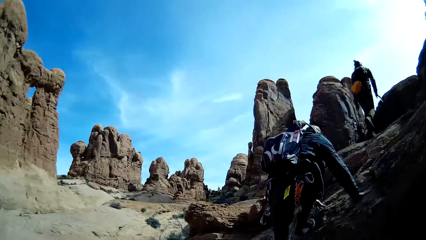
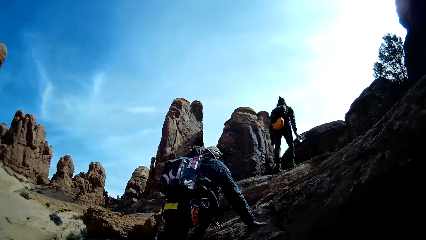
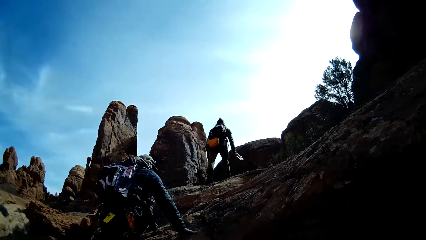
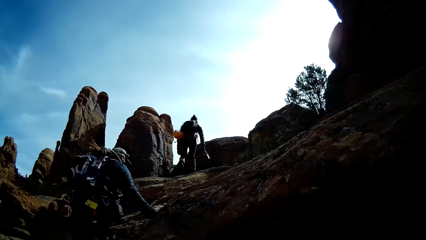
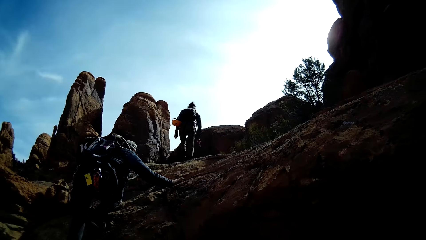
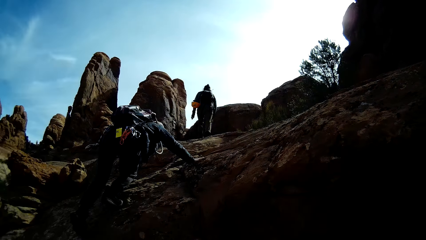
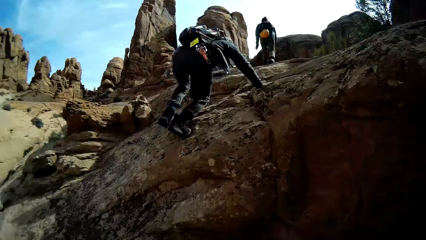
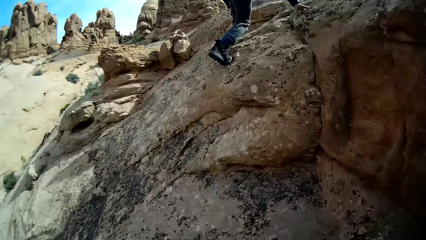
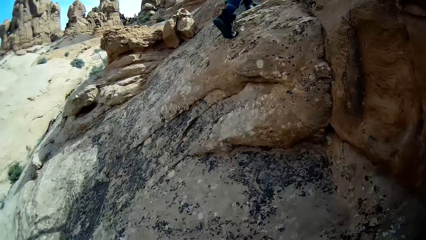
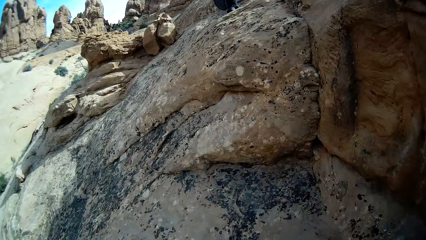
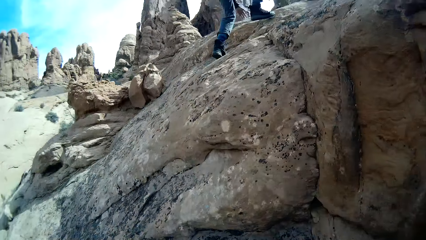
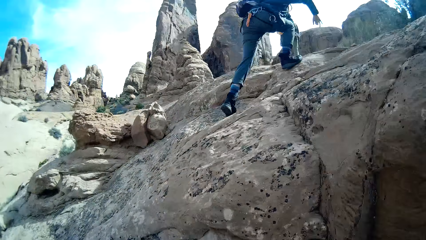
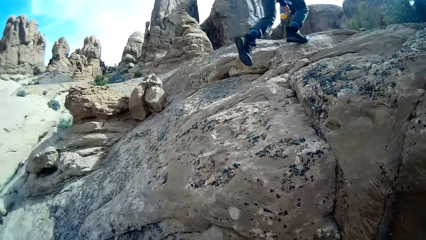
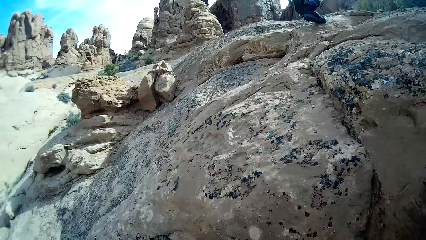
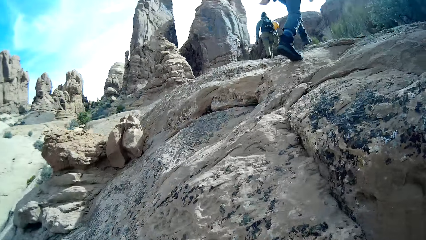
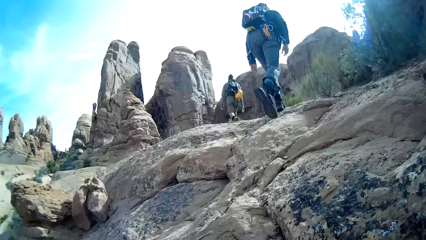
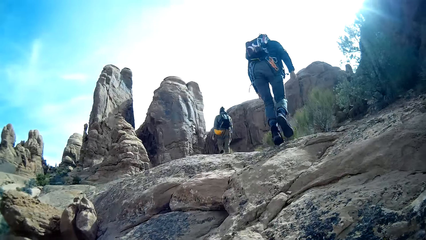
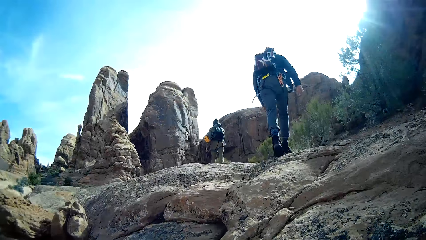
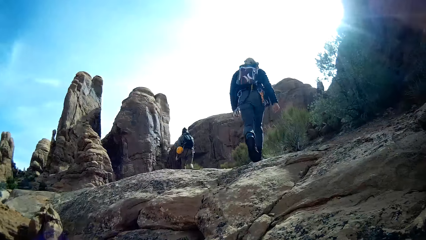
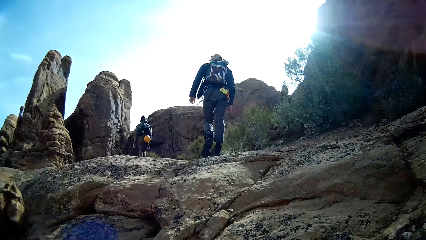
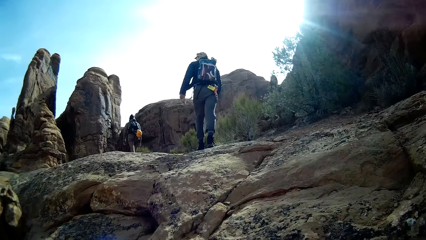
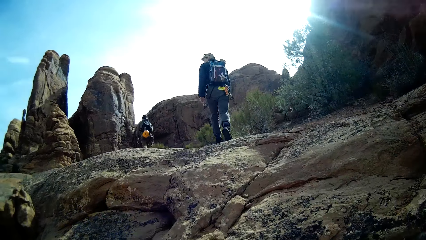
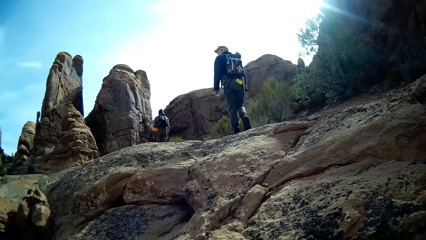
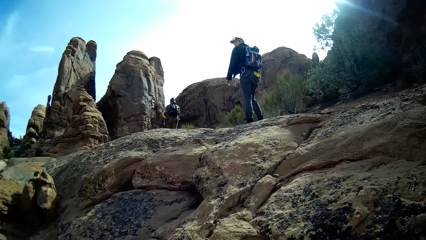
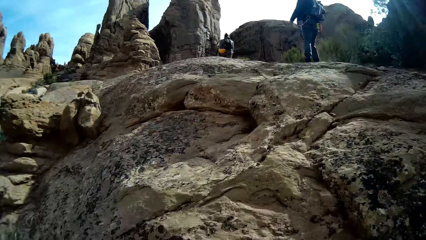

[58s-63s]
The woman walks a bit. The camera wearer climbs the mountain. The man walks a bit.

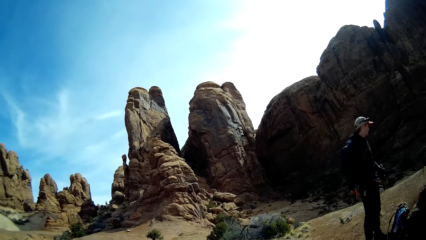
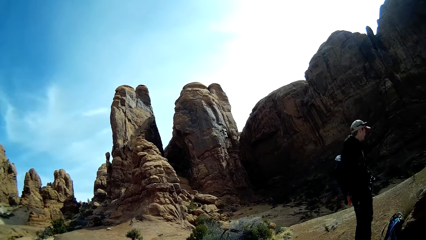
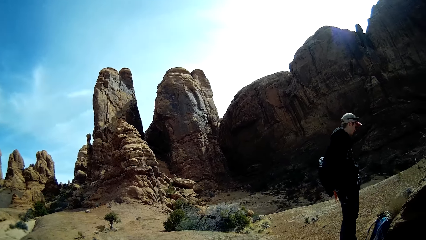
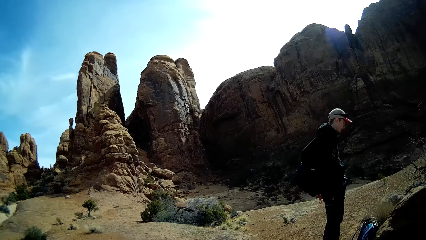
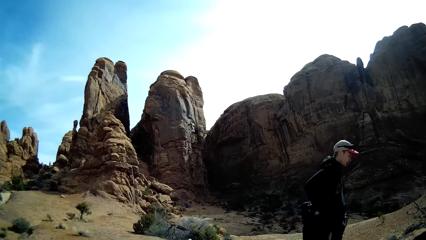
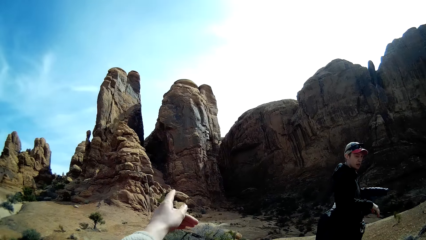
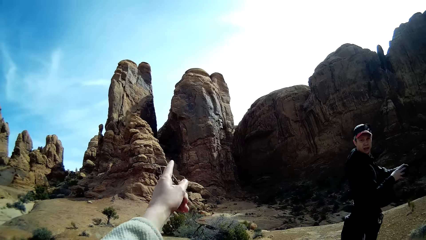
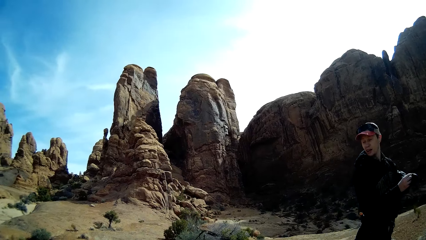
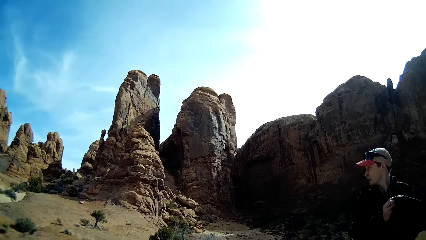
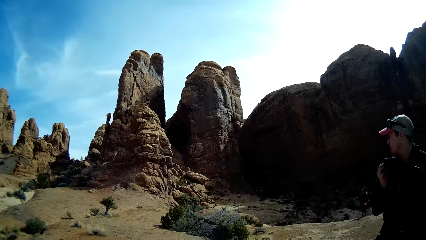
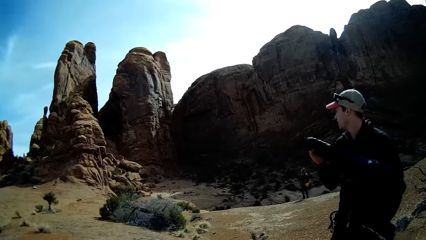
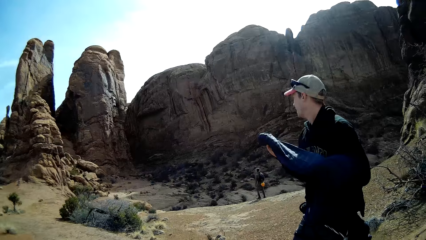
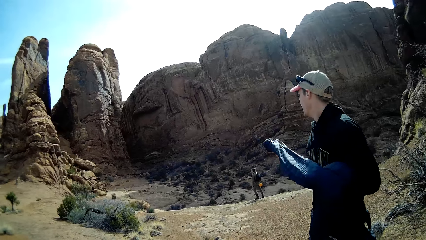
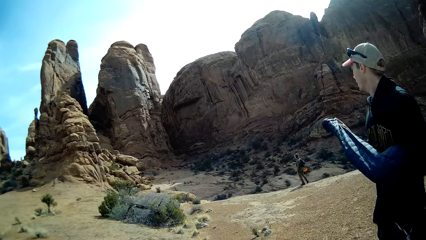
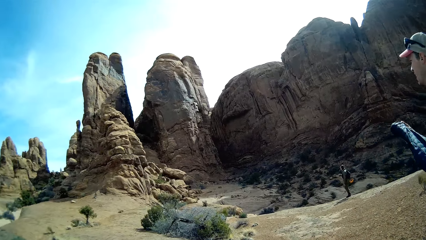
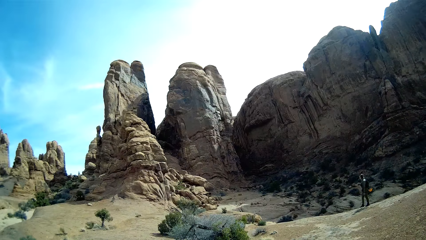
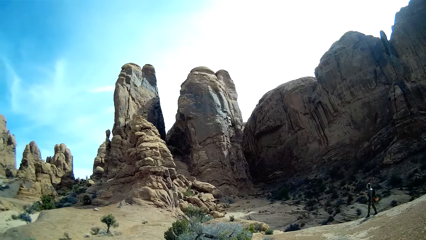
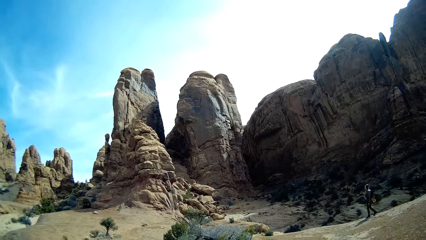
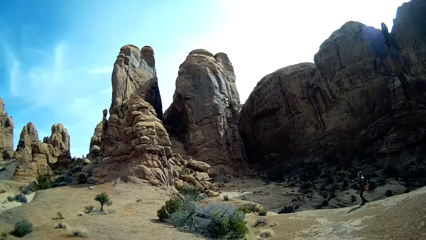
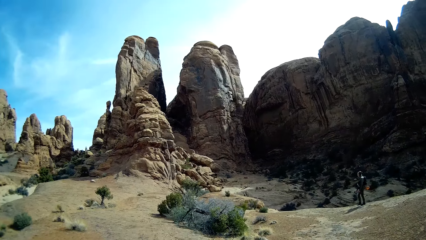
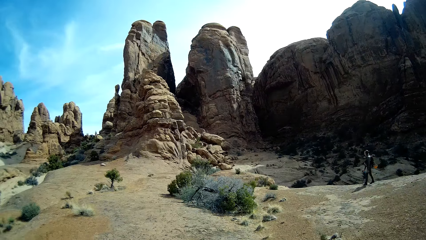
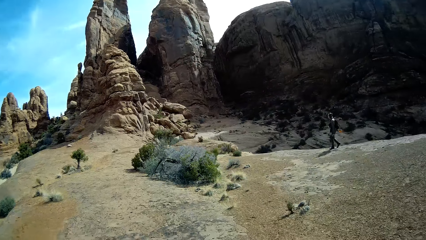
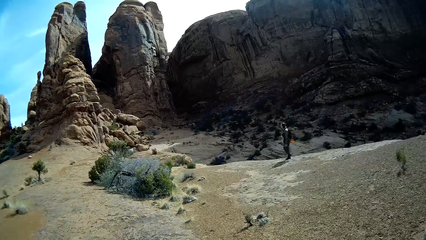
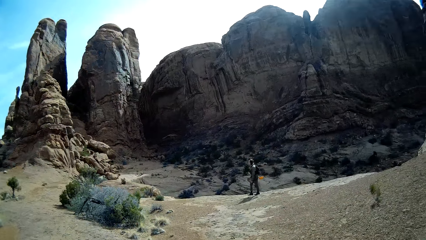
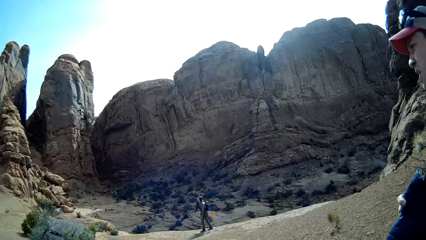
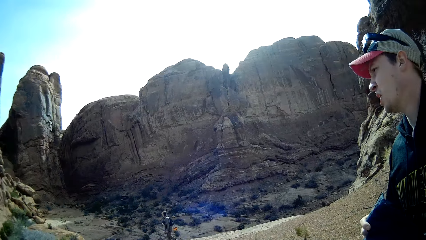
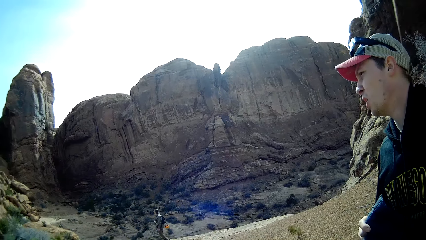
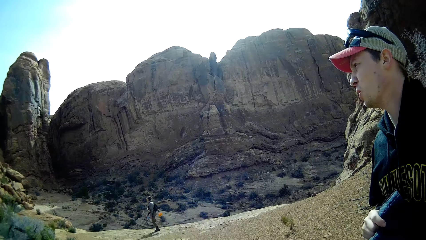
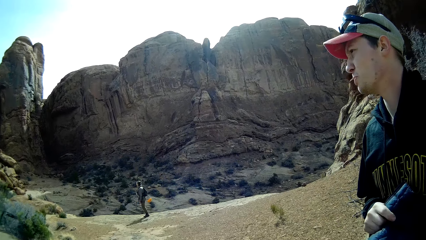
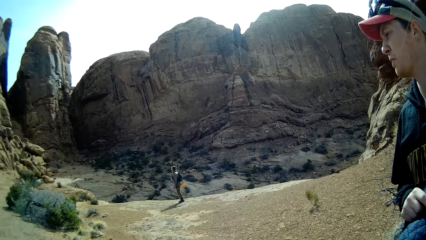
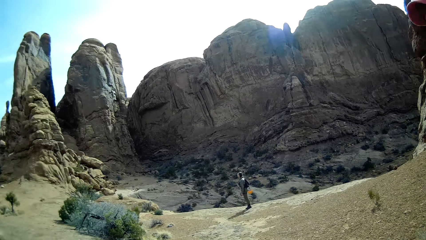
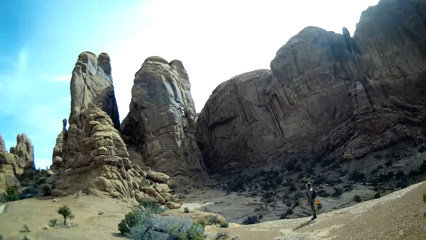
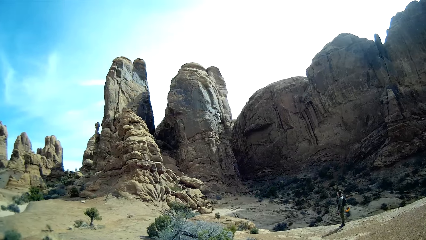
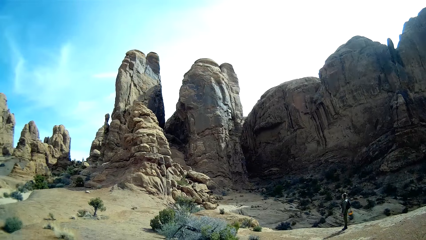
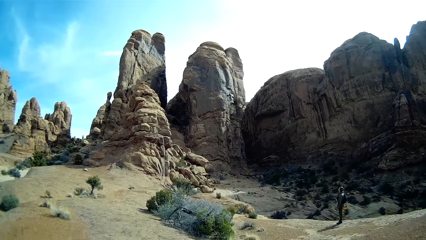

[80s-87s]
The camera wearer points at the mountain. They interact with the man. The woman walks a bit. The man looks around the mountains. The woman looks around the mountain. The camera wearer looks around the mountain.

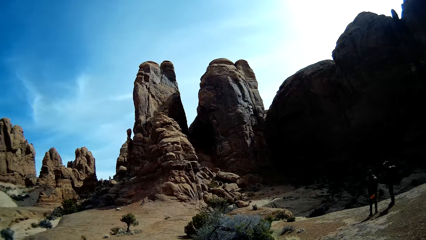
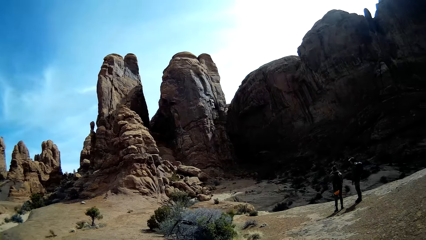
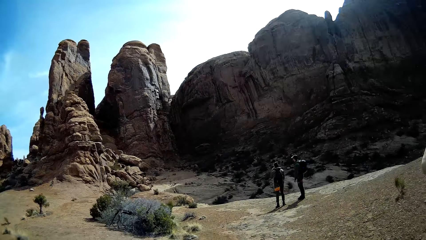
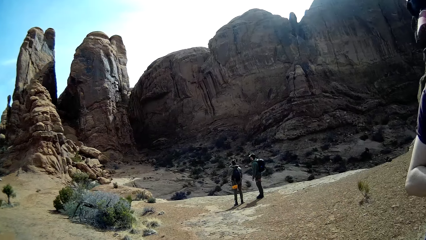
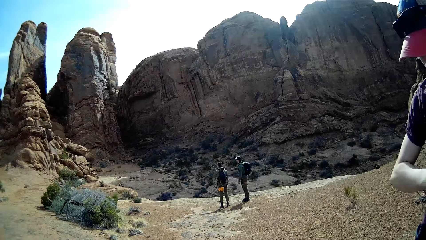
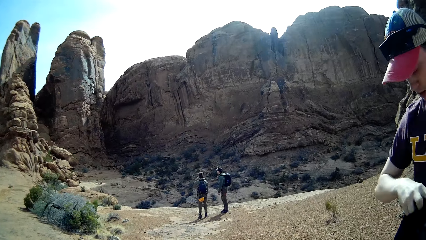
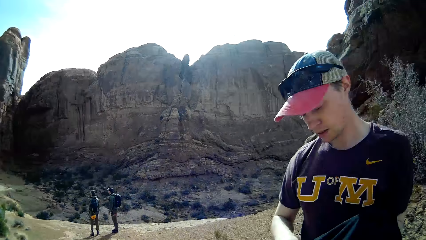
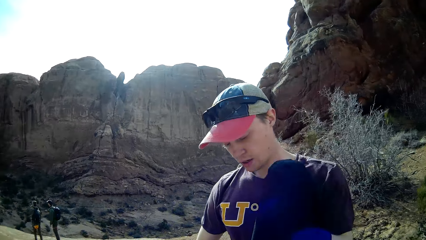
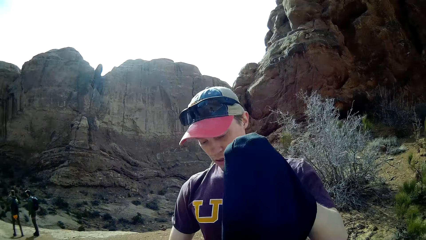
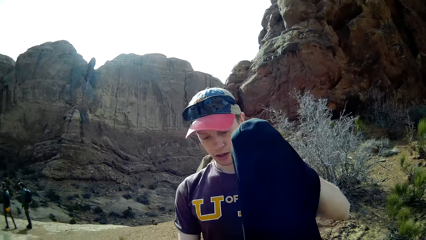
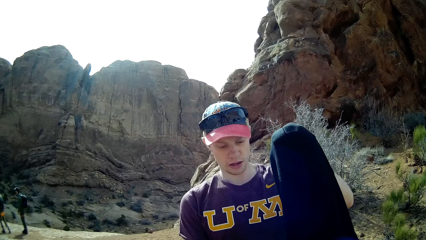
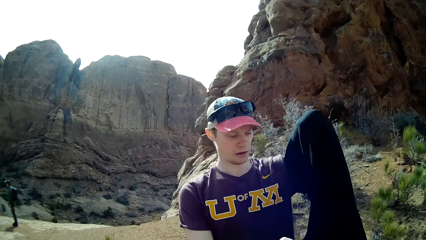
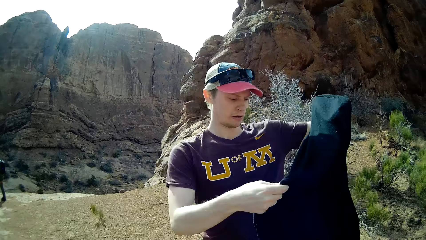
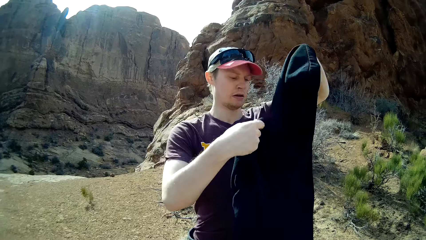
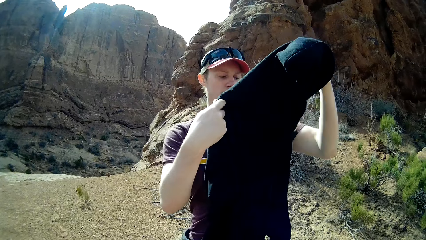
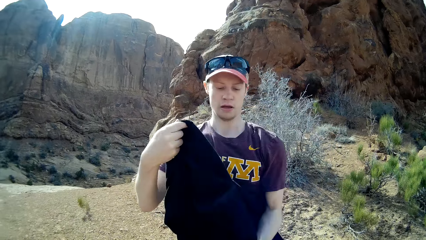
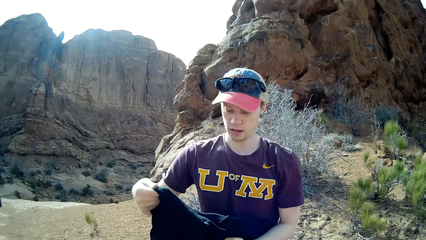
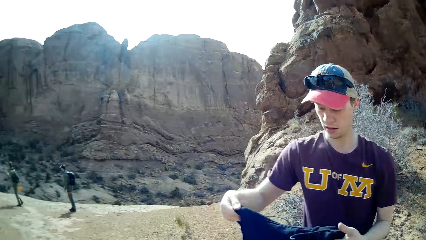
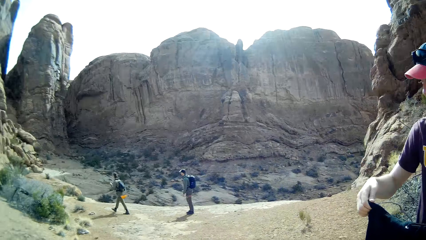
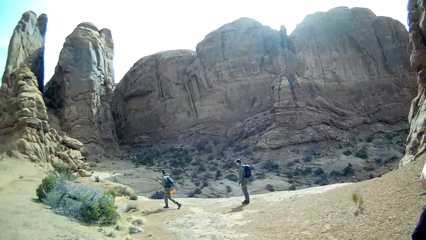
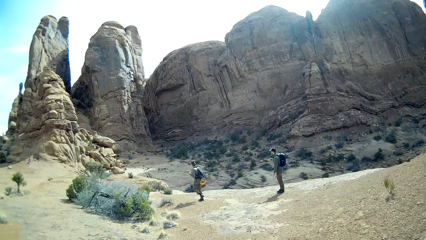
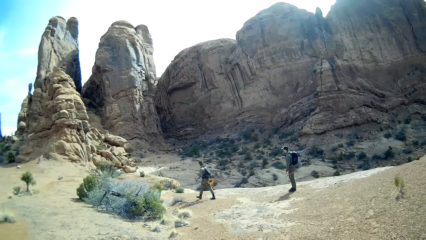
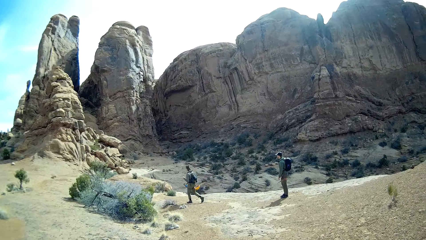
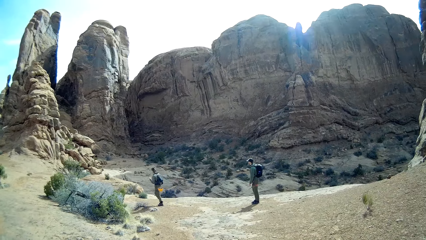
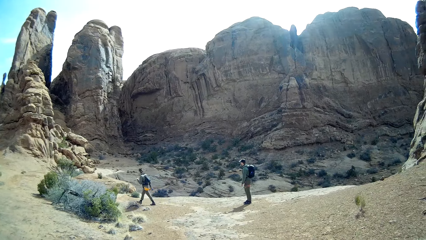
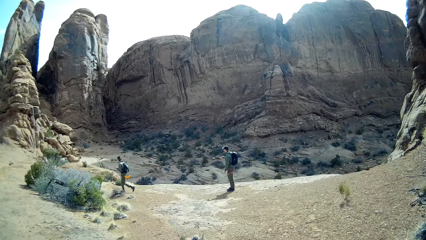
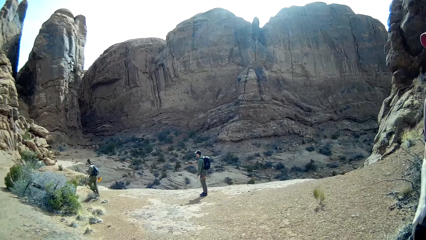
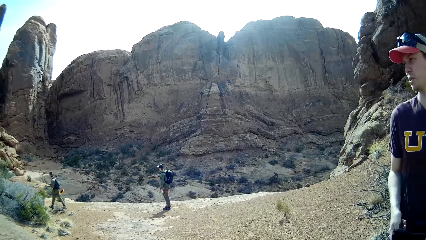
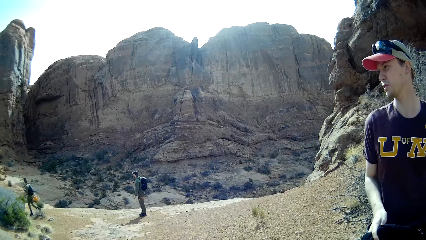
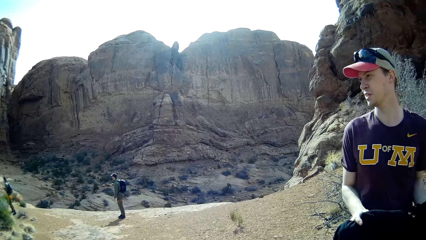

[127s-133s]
The man folds his sweater. The woman walks a bit. The woman climbs the mountain.
